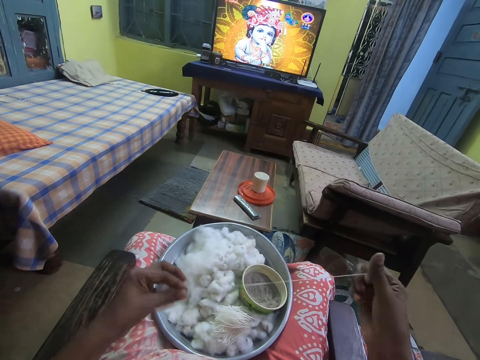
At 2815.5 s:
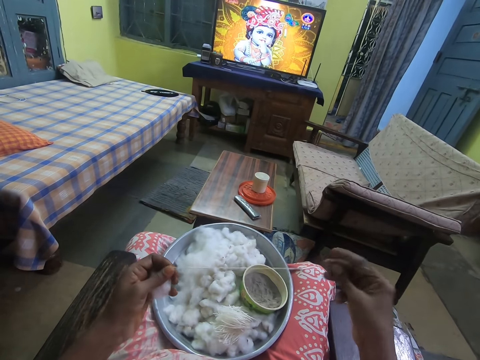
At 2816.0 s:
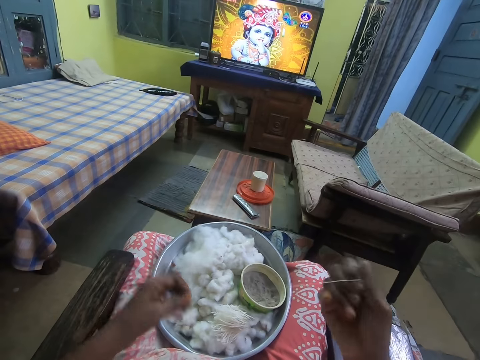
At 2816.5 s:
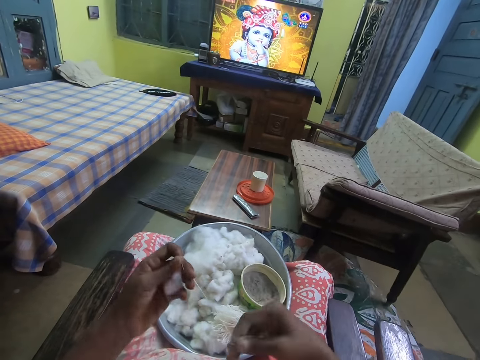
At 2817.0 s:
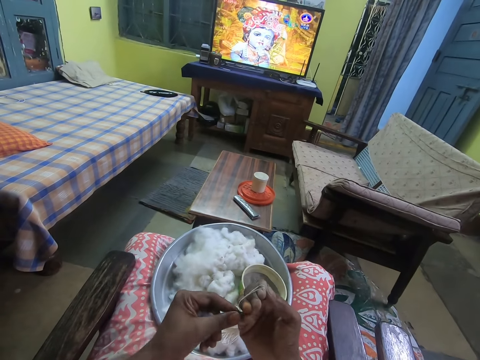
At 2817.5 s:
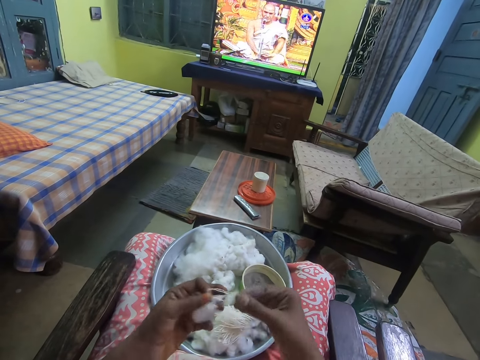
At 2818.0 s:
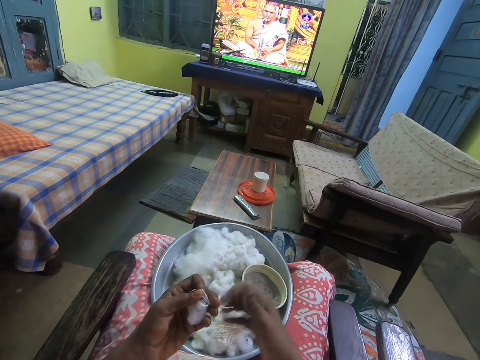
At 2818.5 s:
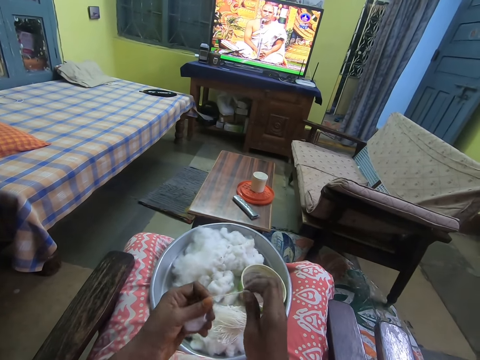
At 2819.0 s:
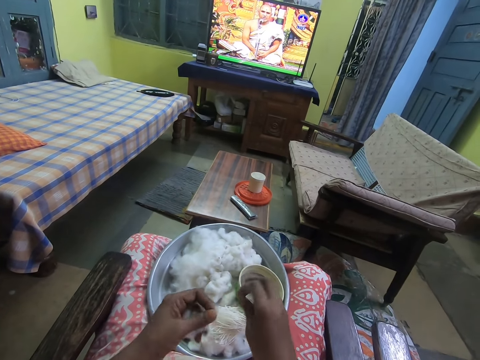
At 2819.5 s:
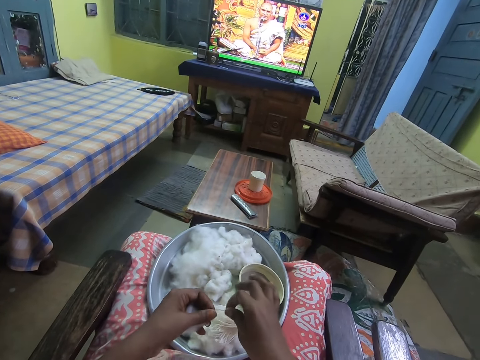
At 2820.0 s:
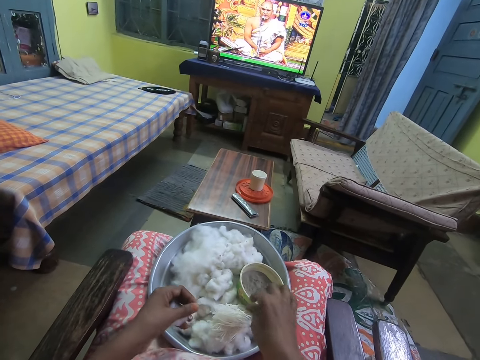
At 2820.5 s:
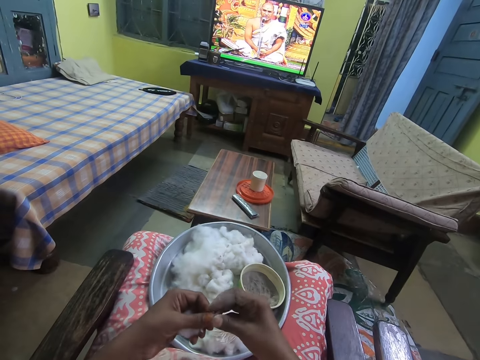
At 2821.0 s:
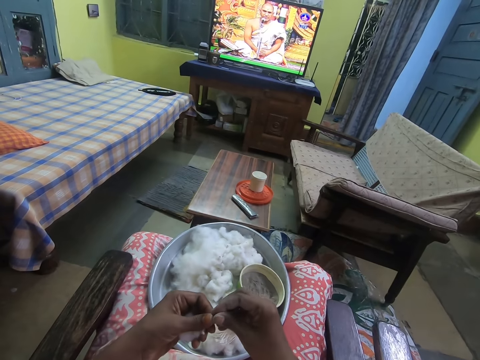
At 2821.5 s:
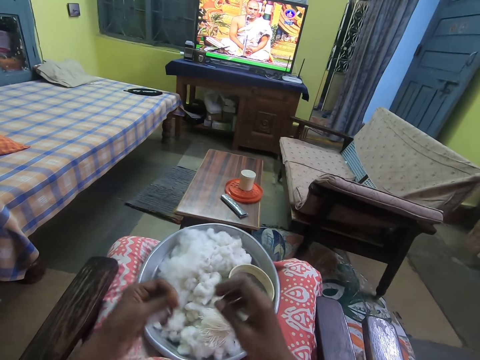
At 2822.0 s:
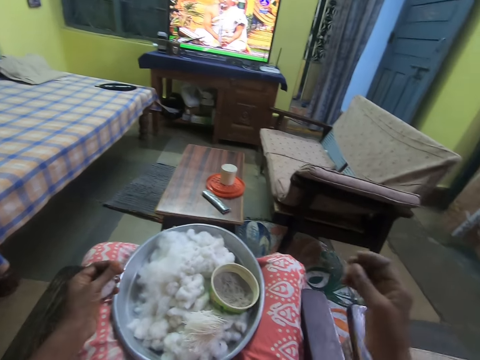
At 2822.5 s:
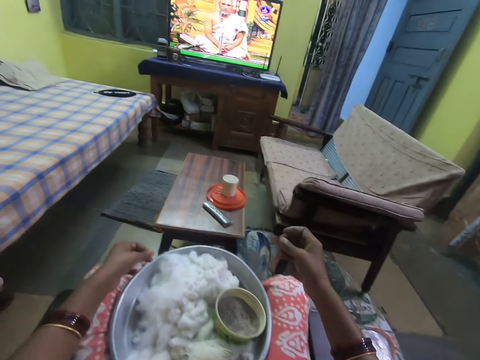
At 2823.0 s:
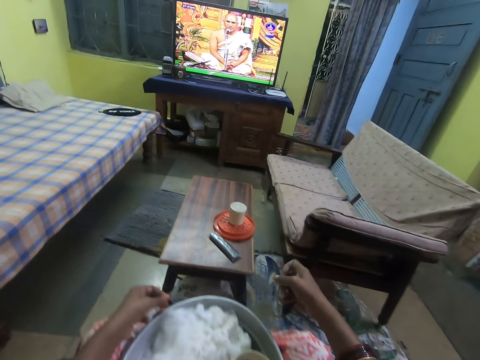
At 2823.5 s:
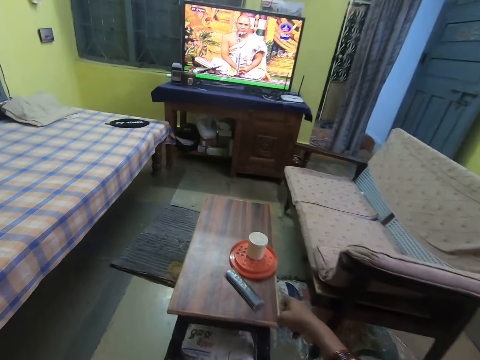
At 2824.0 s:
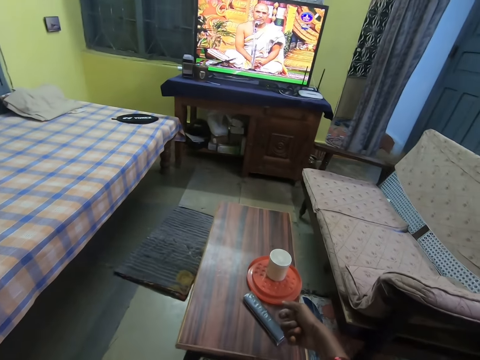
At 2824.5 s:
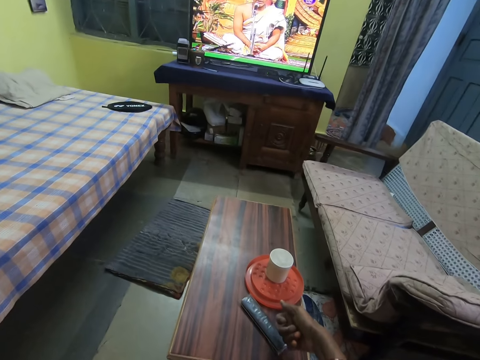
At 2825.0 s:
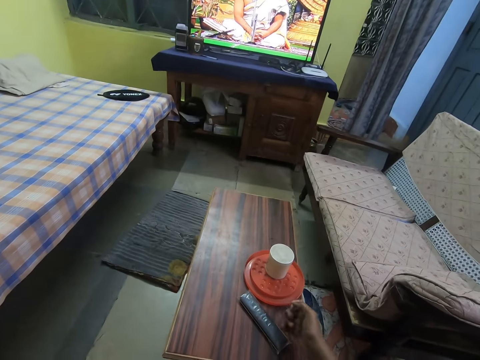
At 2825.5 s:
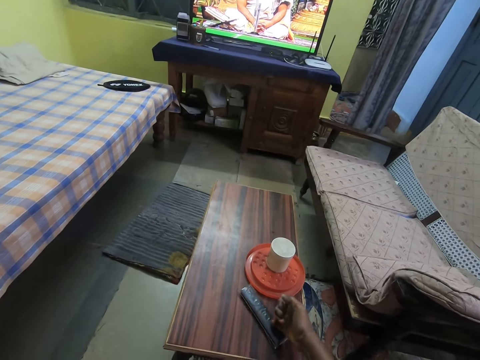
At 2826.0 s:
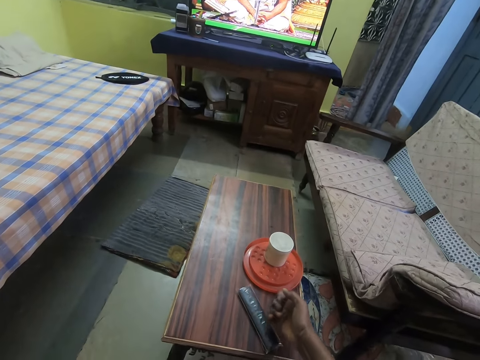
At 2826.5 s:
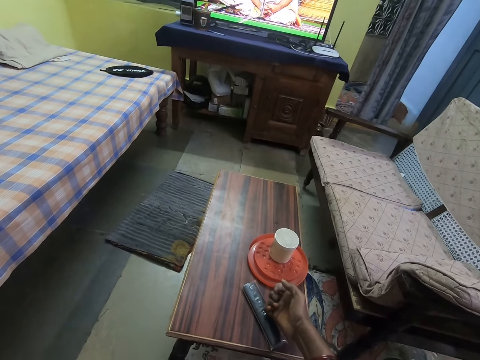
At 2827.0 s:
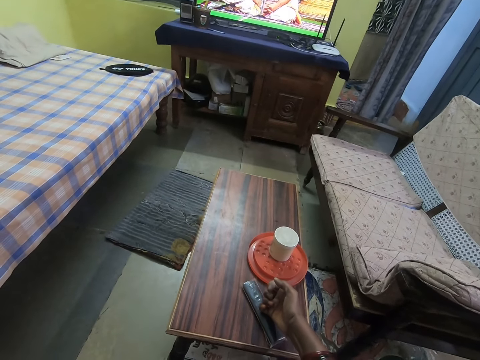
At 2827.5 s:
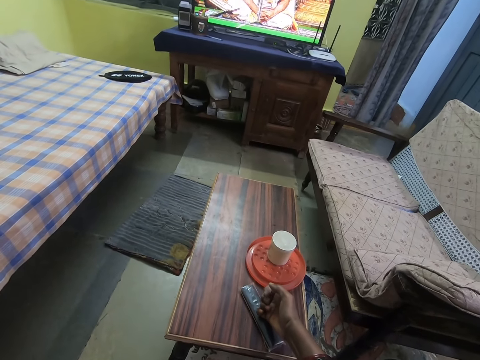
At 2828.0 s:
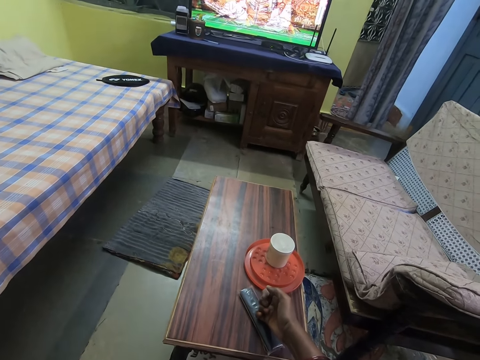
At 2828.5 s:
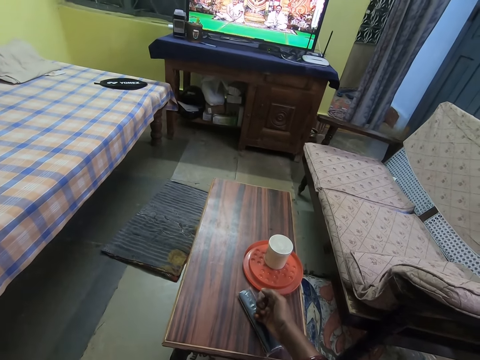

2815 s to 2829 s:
The camera wearer folds the thread. She drops the yarn on the tray with her right hand. She holds the thread with her hands. She touches the cotton fibers in her left hand with her right hand. She presses the remote. She moves the remote control on a table with her right hand. She operates the remote control on the table with her right hand. She presses the remote.

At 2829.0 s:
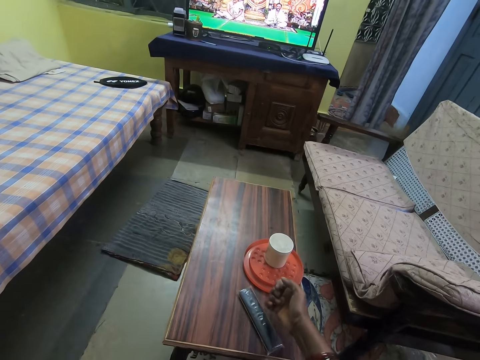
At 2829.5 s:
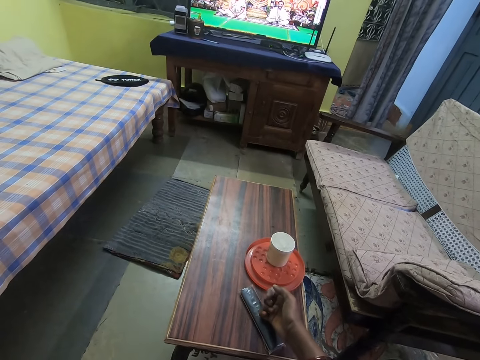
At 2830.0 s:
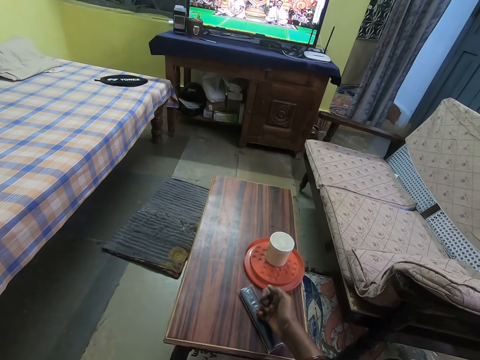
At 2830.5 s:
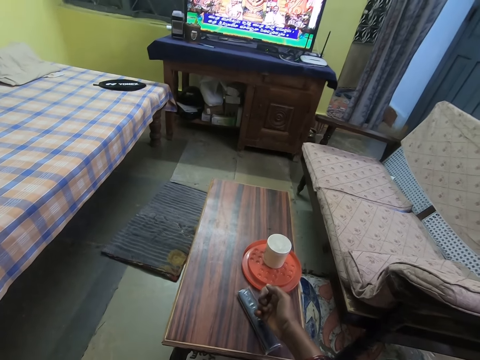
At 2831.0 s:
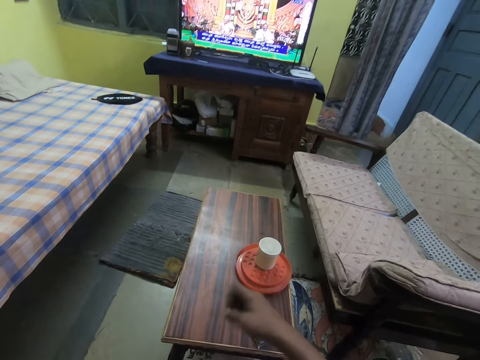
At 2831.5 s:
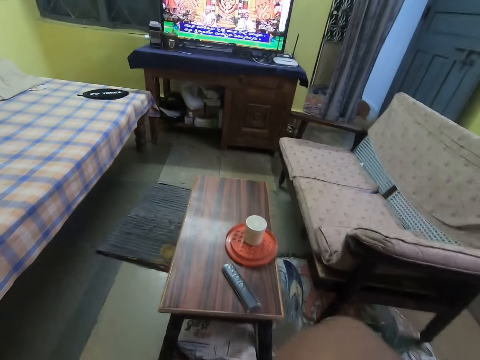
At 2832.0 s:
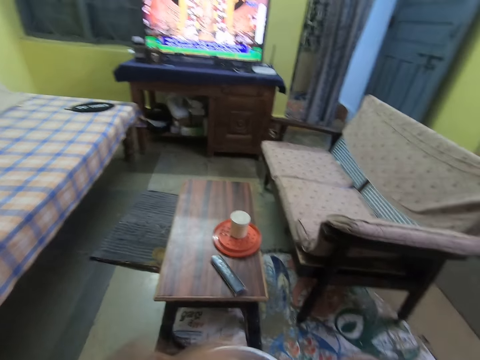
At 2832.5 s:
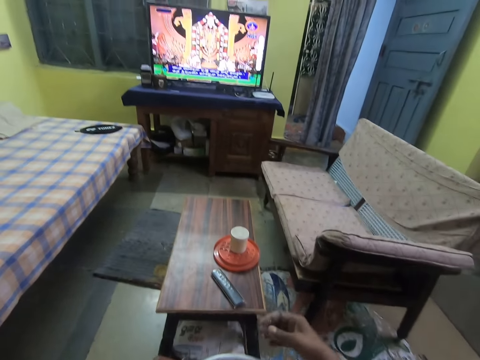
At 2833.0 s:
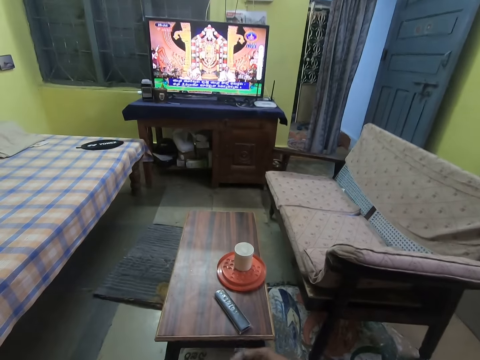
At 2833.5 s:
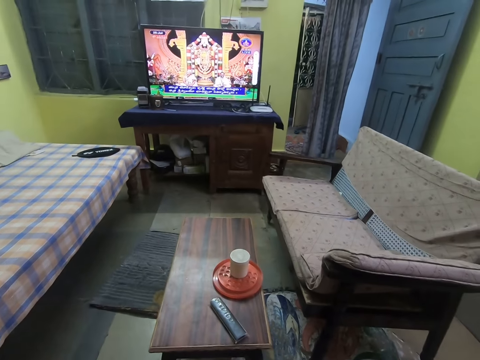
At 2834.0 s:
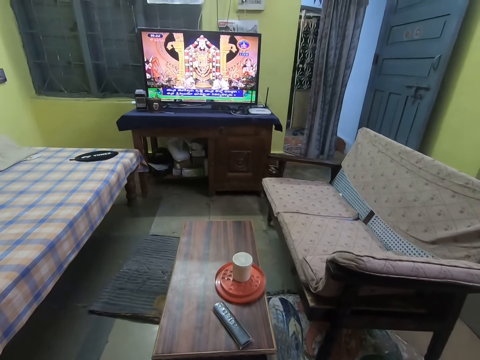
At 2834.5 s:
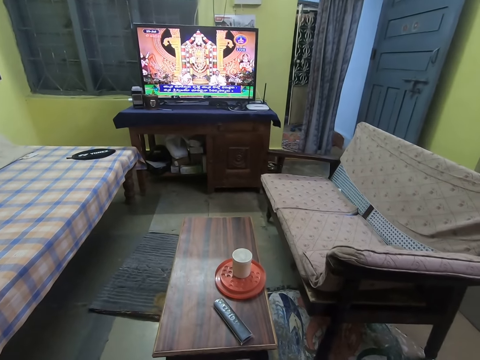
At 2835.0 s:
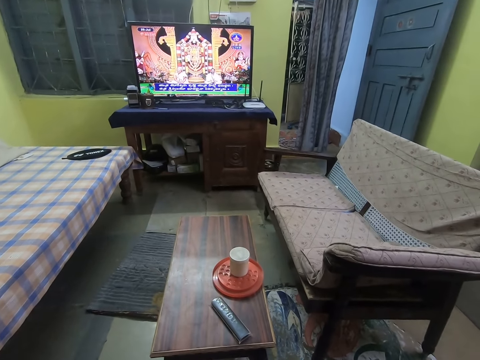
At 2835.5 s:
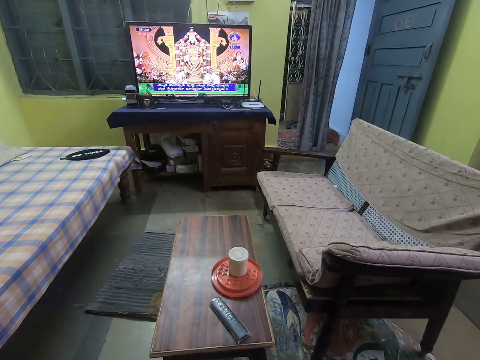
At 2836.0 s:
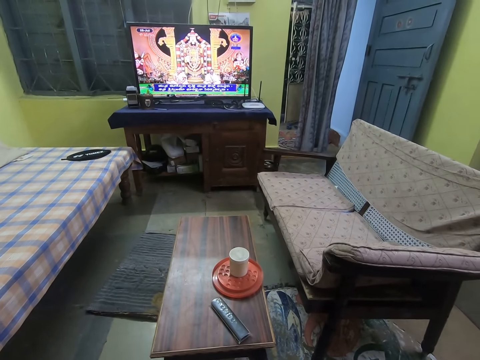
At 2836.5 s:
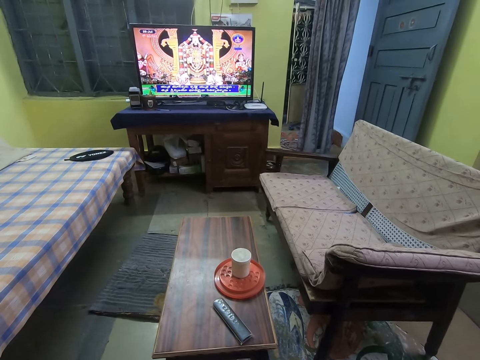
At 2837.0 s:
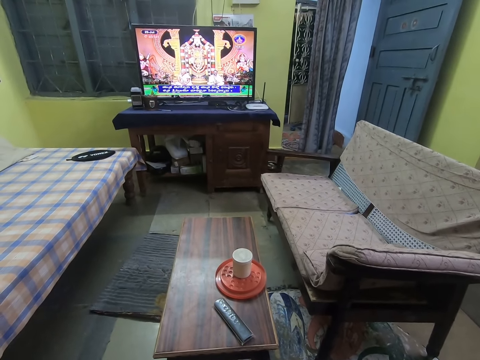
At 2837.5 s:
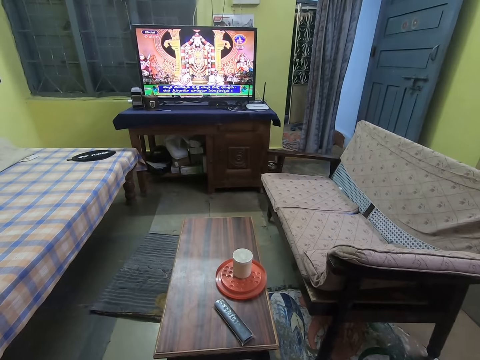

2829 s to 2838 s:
The camera wearer lifts the hand. They look at the remote on the table.

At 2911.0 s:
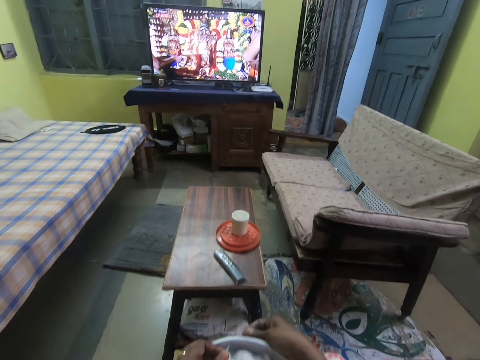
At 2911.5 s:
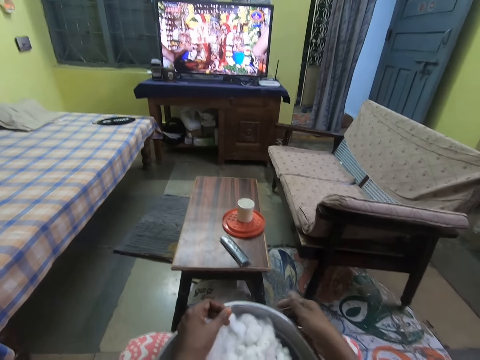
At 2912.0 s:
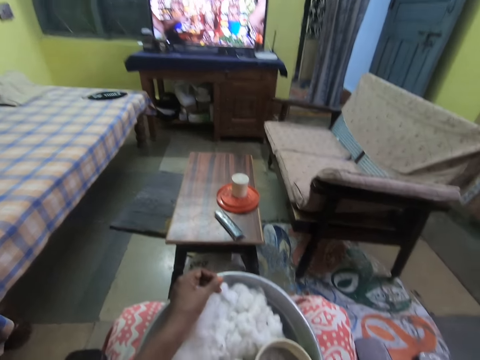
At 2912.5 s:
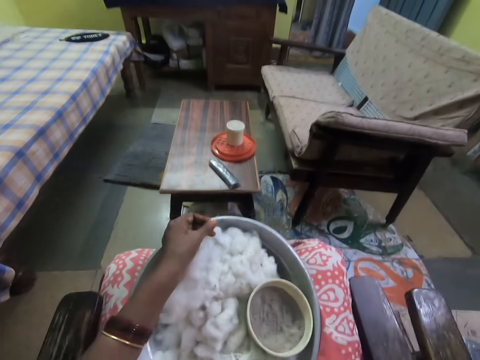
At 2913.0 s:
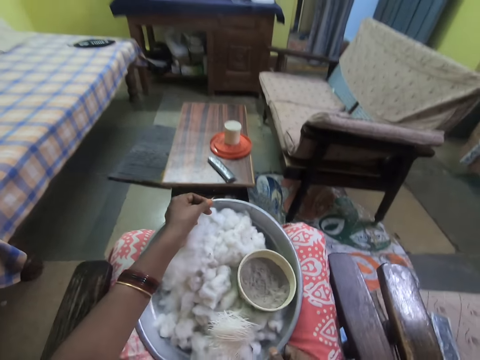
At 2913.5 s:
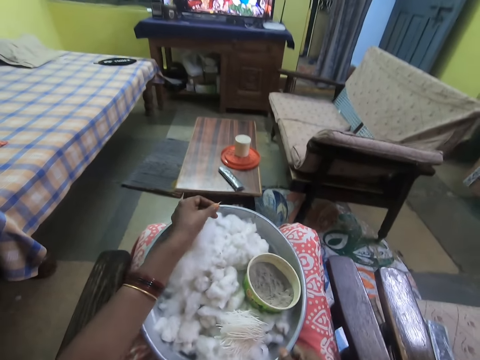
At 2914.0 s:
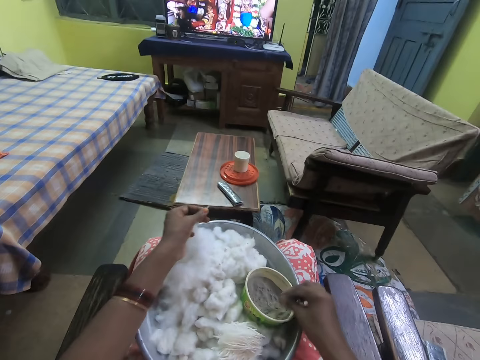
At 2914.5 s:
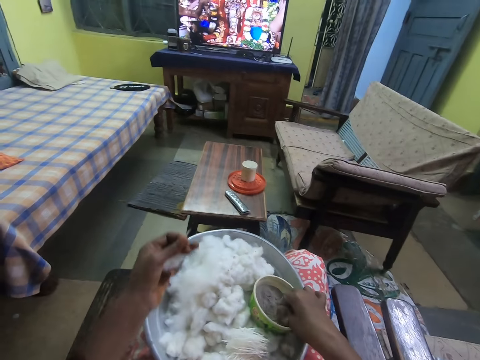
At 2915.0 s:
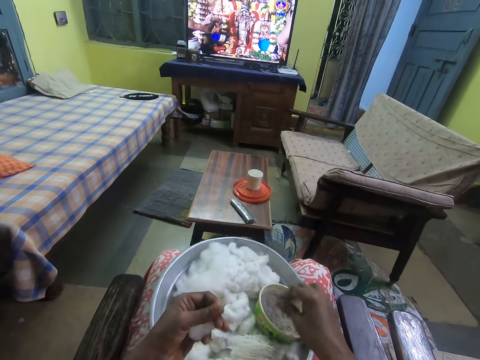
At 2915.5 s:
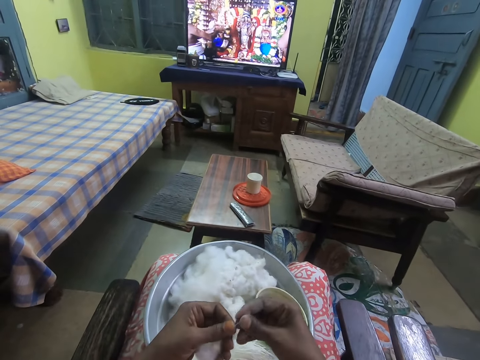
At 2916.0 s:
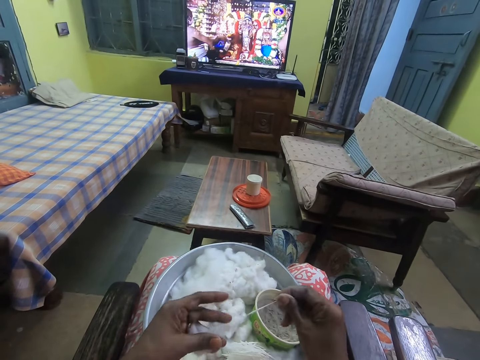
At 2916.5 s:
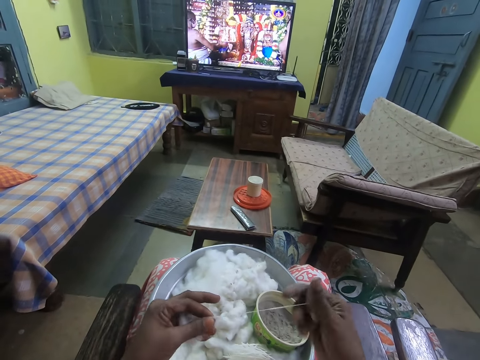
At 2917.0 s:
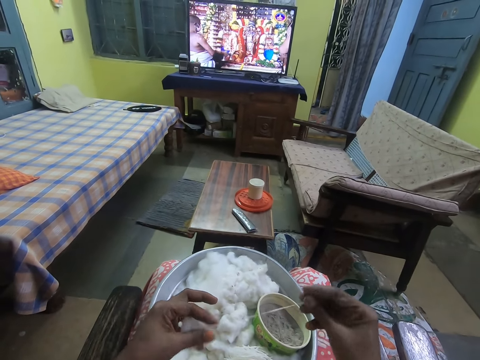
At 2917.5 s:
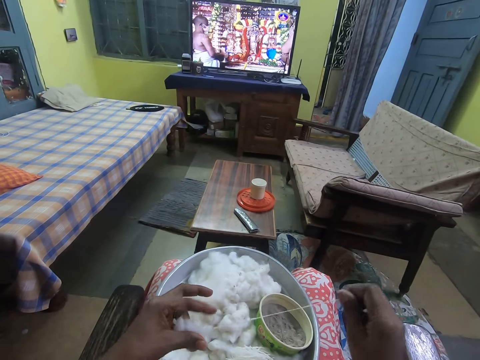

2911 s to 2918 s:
The camera wearer moves the tray on the lap. She dips her right hand in the bowl of powder. She touches something in the bowl. She pulls the cotton fibers in her left hand with her right hand. She holds the thread. She spins yarn from the cotton fibers with both hands. She straightens the thread.
